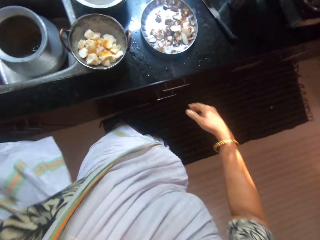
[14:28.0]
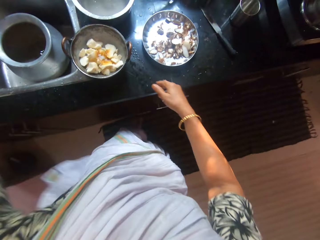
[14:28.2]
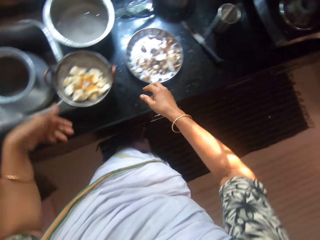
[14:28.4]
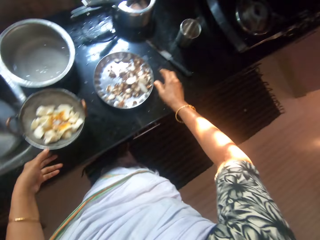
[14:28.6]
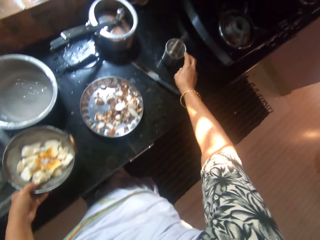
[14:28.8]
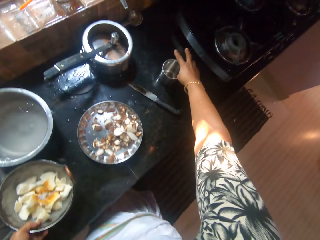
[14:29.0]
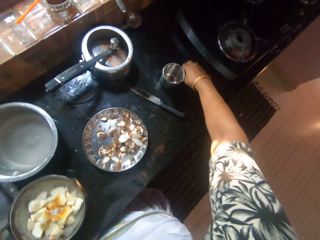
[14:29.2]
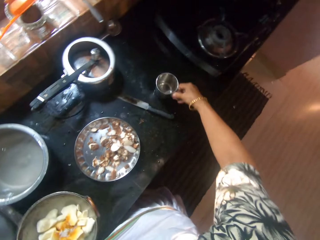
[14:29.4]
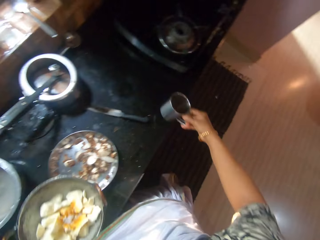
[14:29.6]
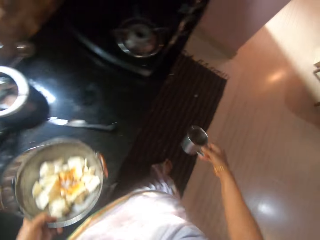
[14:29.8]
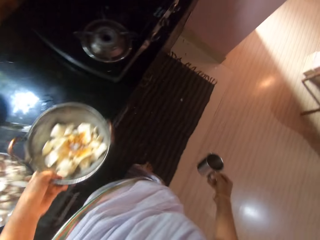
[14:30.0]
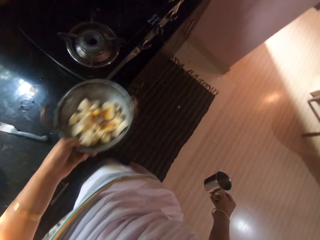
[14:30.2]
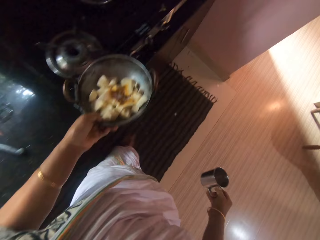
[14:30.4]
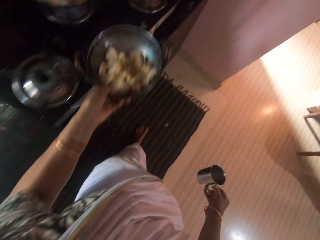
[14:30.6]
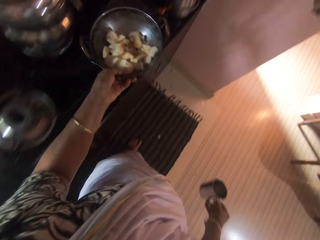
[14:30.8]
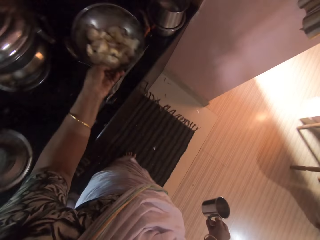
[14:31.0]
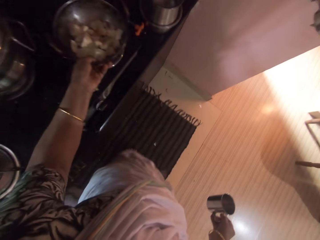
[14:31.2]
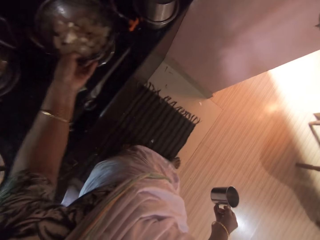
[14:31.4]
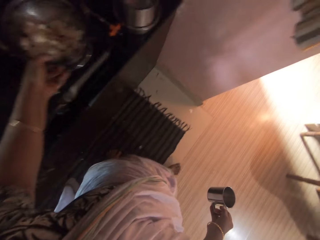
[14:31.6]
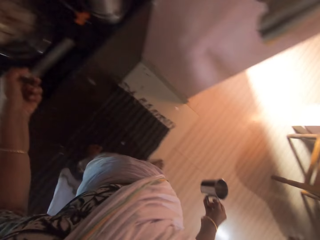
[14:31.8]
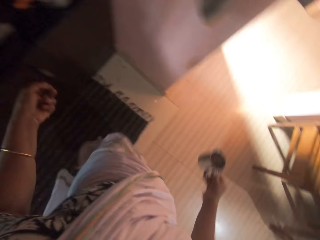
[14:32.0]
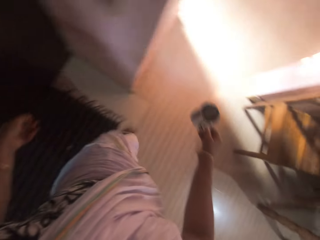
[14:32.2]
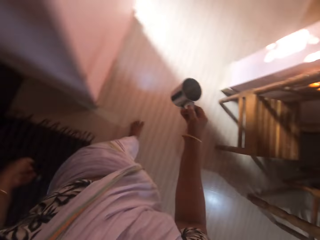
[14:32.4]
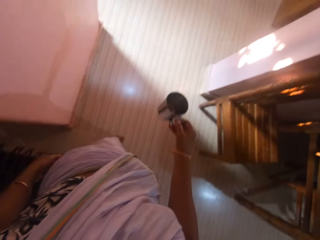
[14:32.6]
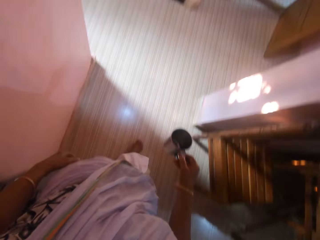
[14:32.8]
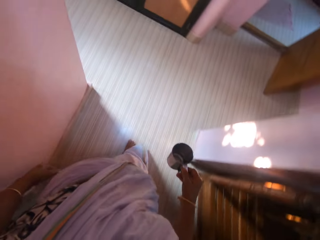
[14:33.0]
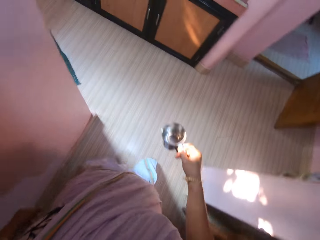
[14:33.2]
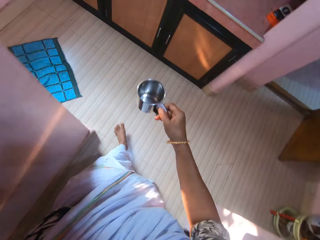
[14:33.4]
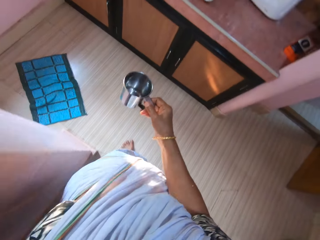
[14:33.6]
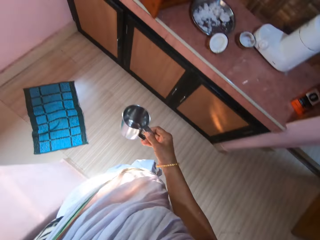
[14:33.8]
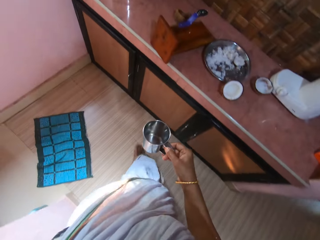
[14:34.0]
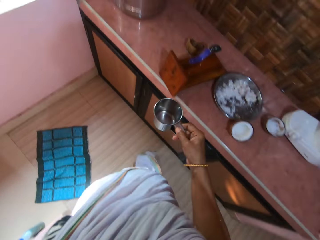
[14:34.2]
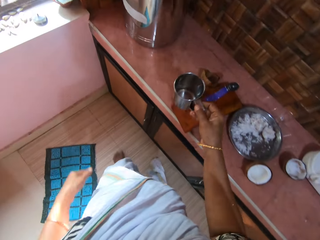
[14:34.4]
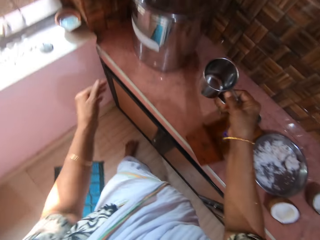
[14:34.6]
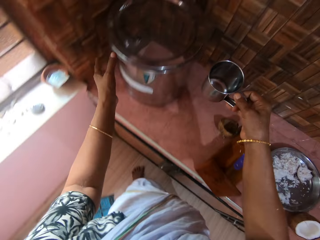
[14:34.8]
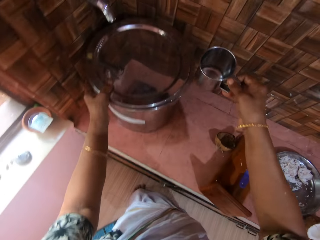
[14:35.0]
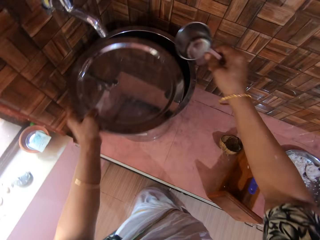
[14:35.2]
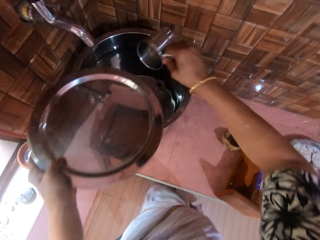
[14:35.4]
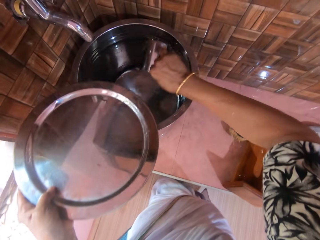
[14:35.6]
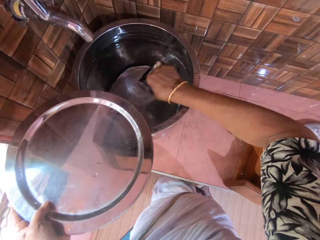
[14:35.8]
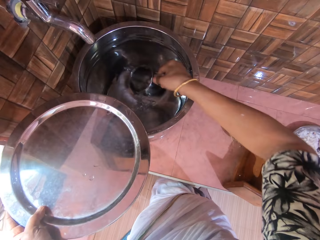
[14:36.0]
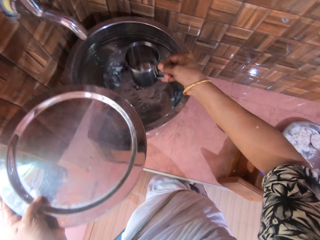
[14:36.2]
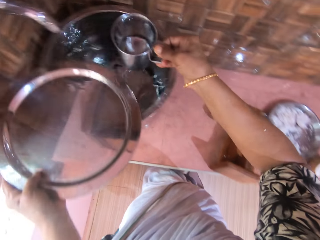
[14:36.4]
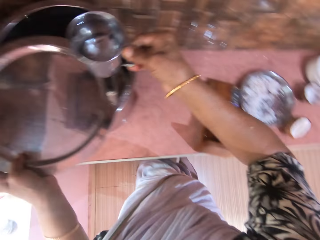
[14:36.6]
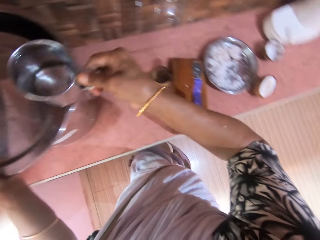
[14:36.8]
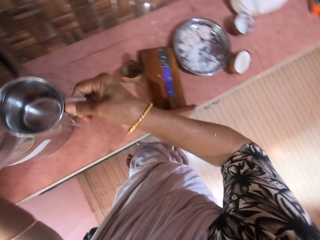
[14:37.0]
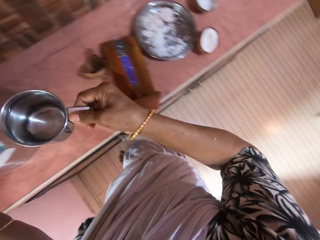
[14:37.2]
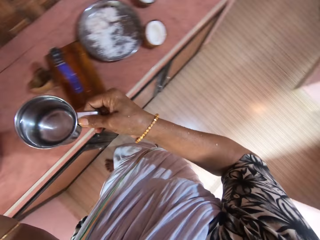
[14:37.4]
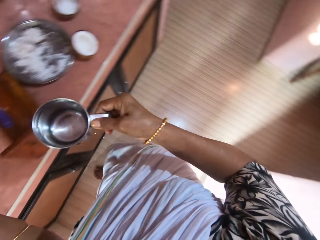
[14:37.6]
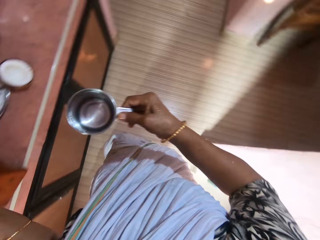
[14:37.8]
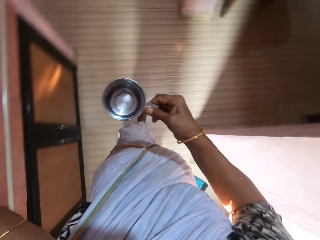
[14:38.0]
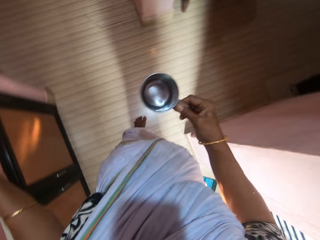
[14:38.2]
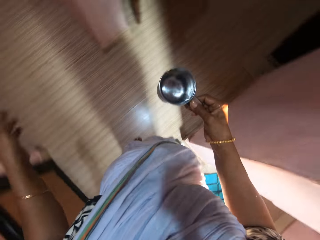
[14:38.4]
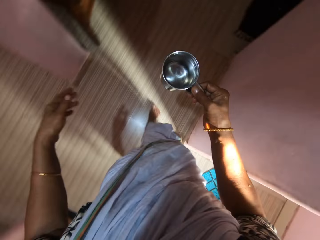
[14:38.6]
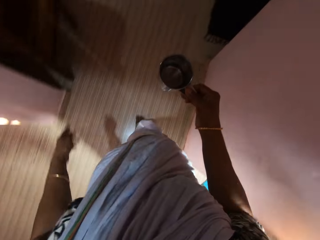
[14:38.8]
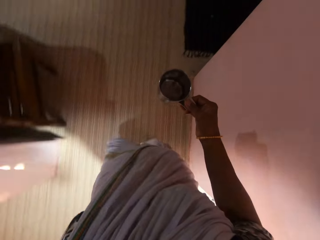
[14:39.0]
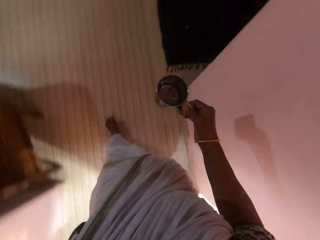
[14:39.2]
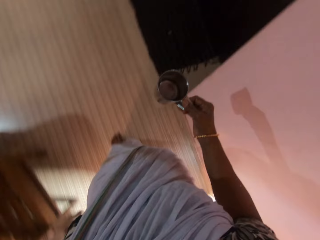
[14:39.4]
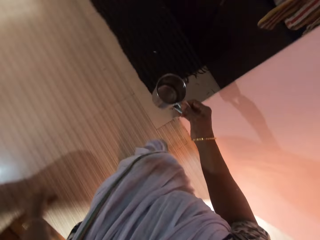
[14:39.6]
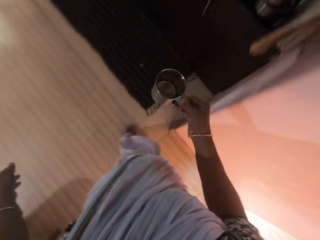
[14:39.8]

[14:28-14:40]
The camera wearer picks the stainless steel bowl from the counter with her left hand. She picks a stainless steel cup from the counter with her right hand. She drops the stainless steel bowl in her left hand on a gas cooker. She walks to the net room. She moves the lid of a container of water or drum on a counter with her left hand. She opens the drum. She takes water from the container of water with the cup in her right hand. She moves the lid of the container of water with her left hand. She covers the drum. She walks to the kitchen.

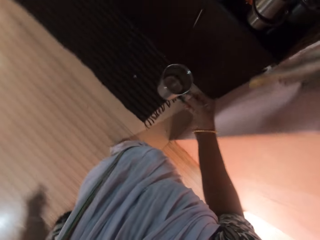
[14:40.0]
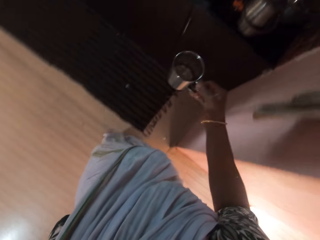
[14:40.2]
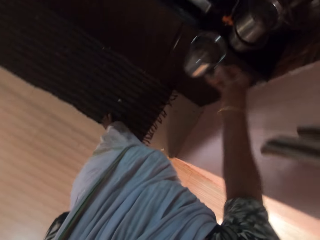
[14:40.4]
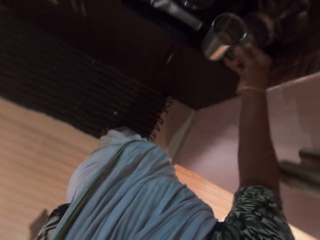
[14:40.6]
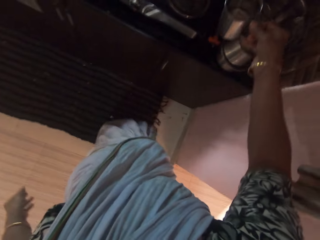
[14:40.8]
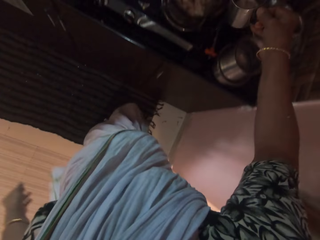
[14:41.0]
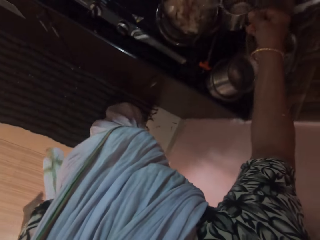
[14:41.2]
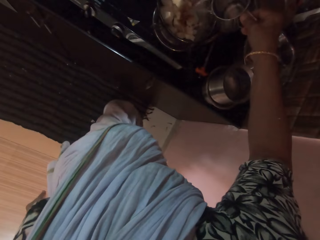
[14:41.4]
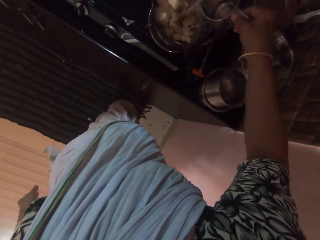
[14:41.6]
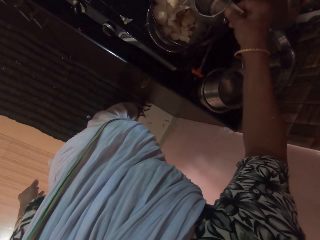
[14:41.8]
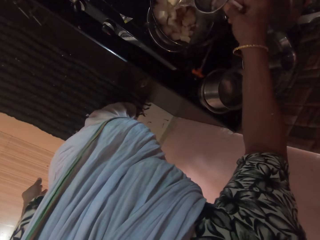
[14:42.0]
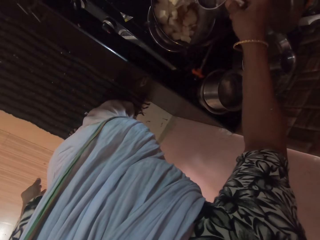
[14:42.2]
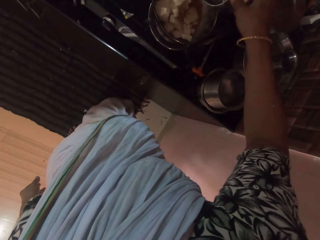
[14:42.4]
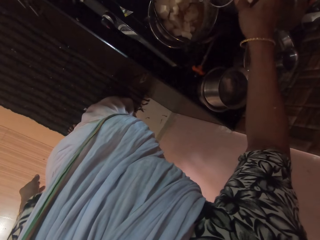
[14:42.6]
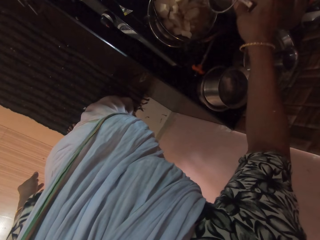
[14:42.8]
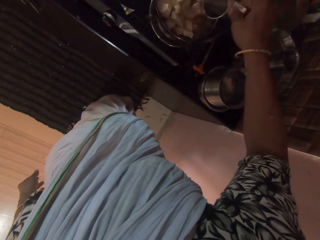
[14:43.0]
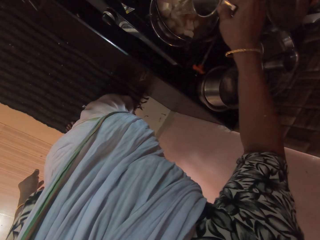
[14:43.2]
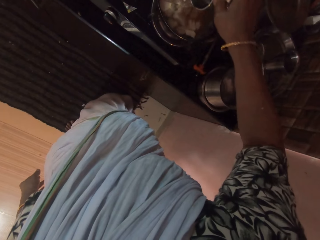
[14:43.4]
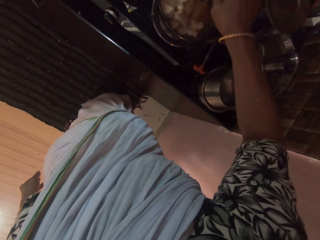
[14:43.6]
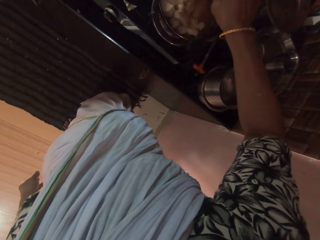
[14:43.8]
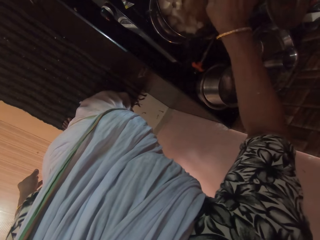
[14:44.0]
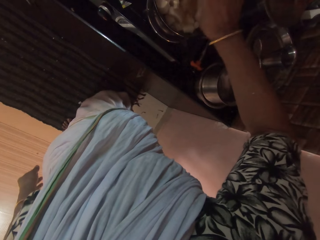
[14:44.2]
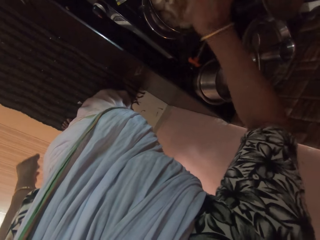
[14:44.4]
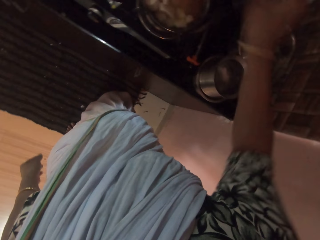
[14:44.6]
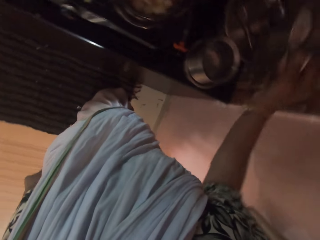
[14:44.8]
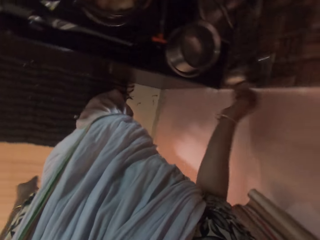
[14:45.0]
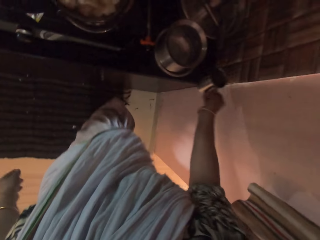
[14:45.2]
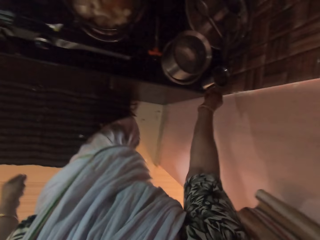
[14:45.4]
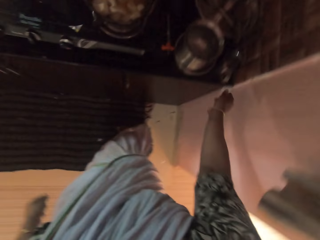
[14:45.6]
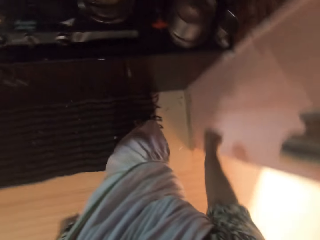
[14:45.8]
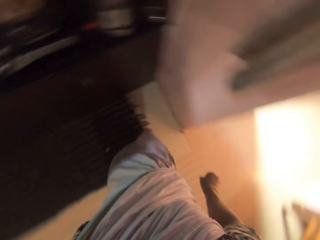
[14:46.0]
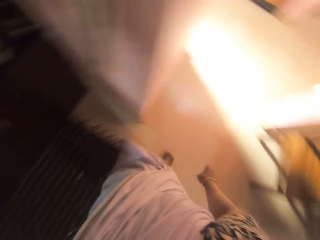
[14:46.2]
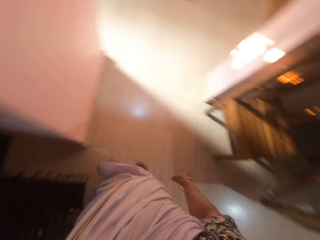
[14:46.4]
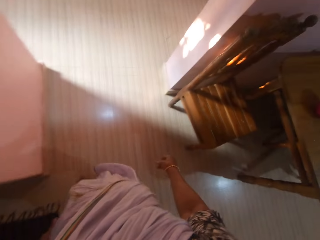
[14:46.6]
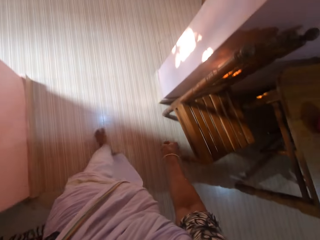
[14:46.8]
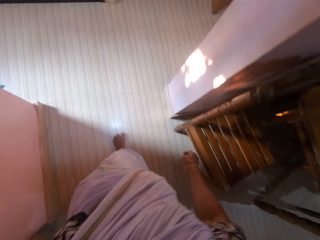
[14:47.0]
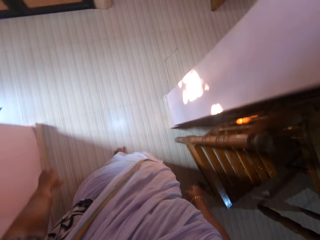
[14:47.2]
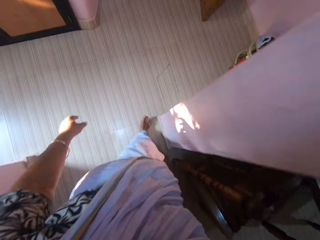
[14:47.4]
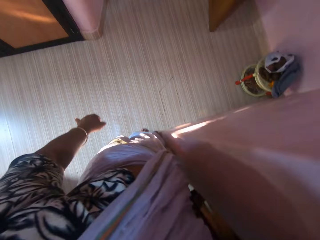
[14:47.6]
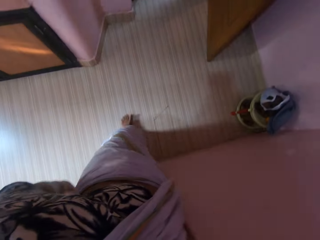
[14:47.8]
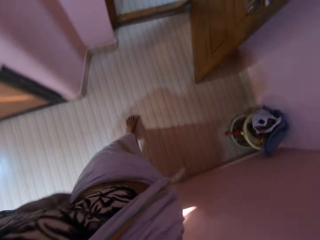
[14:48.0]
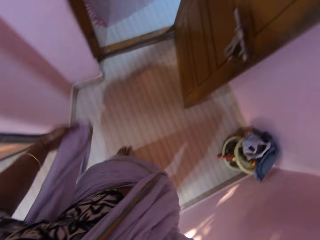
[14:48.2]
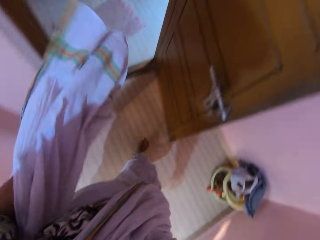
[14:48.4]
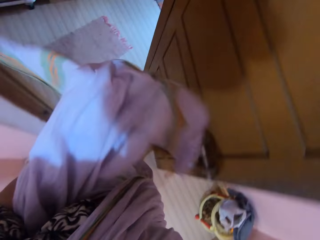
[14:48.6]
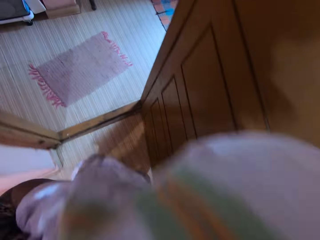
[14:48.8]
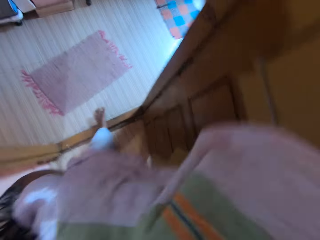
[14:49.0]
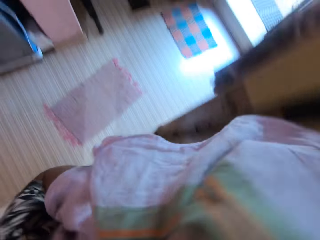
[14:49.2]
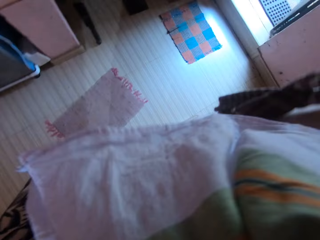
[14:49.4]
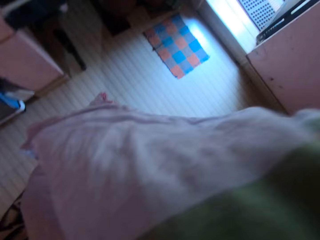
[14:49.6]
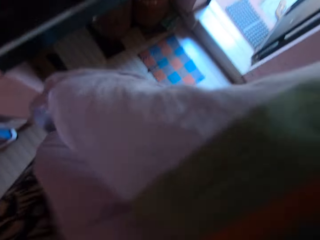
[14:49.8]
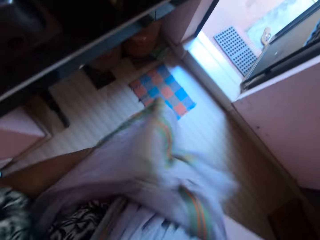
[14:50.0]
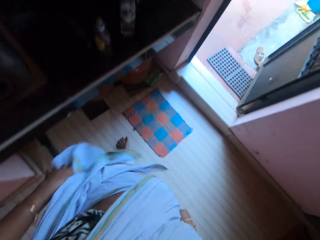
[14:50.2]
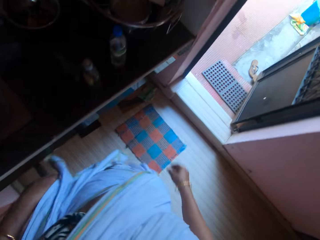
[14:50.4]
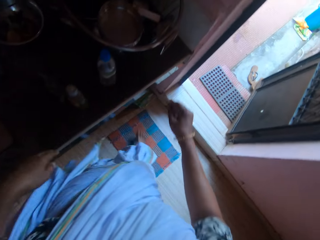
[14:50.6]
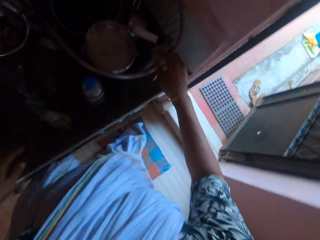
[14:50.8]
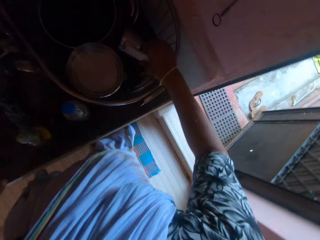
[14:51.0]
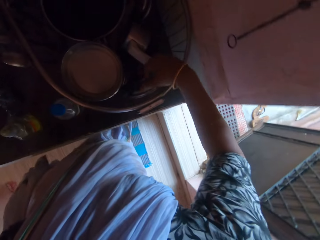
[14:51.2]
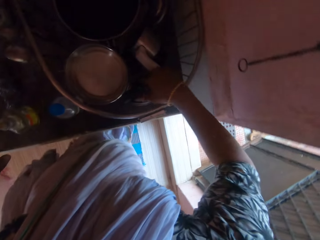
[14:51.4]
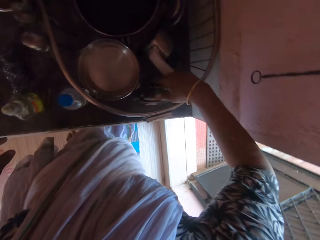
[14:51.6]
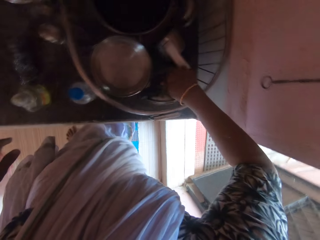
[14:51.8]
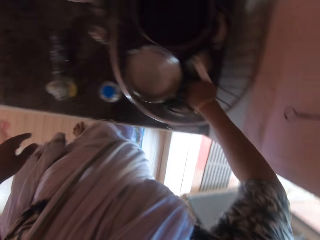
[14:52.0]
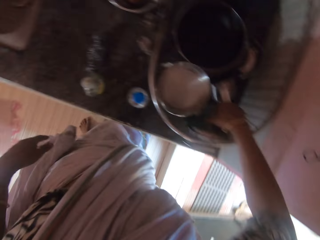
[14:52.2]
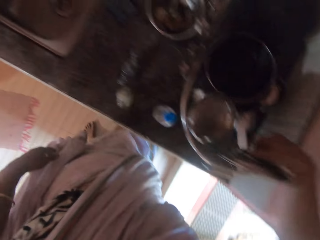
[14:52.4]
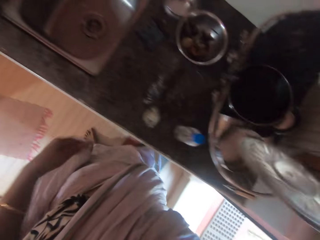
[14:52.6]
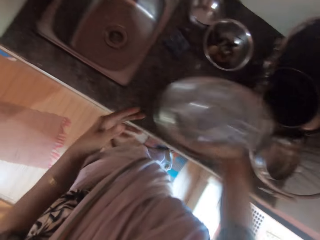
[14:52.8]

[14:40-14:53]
The camera wearer pours water into the stainless steel bowl from the cup in her right hand. She drops the cup in her right hand on the counter. She walks around. She rubs her face with the cloth. She picks a lid from the metal basket with her right hand.
